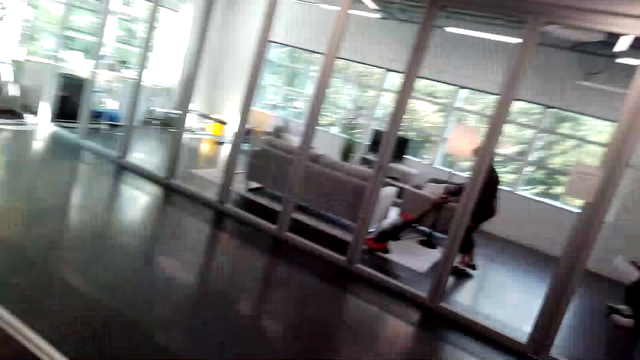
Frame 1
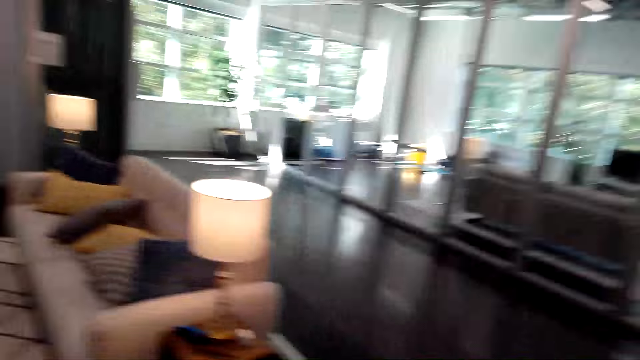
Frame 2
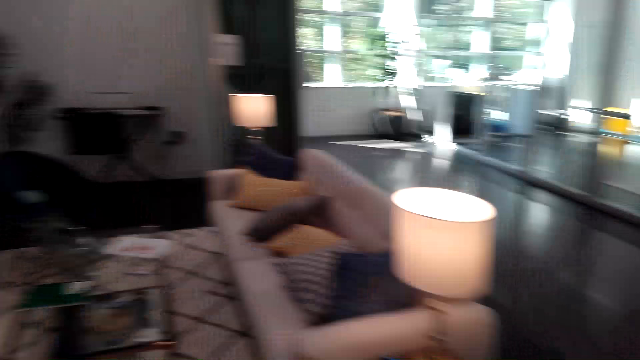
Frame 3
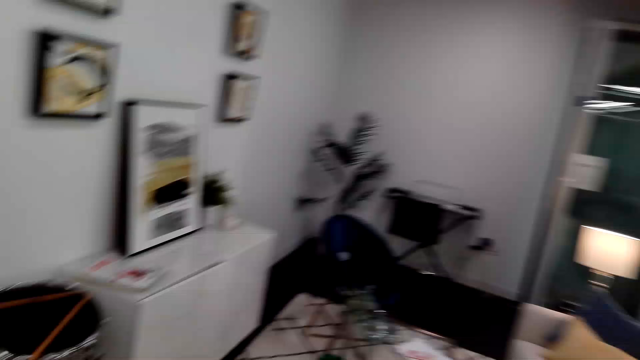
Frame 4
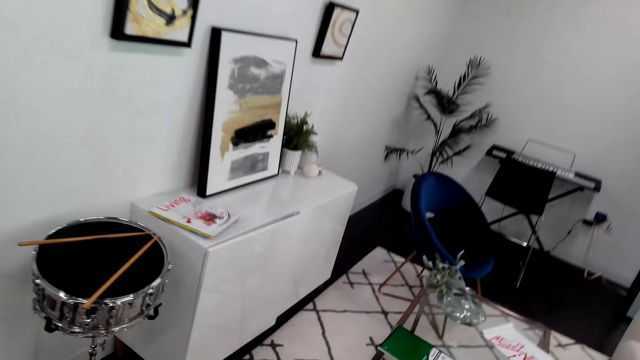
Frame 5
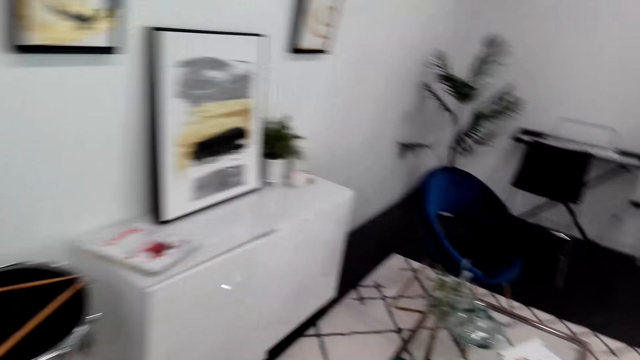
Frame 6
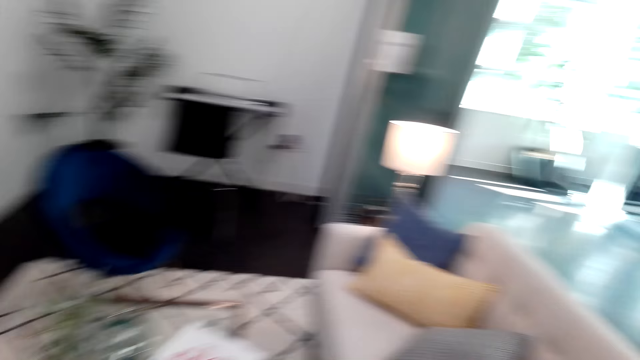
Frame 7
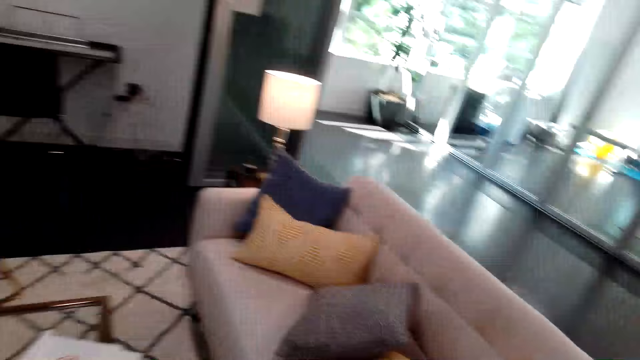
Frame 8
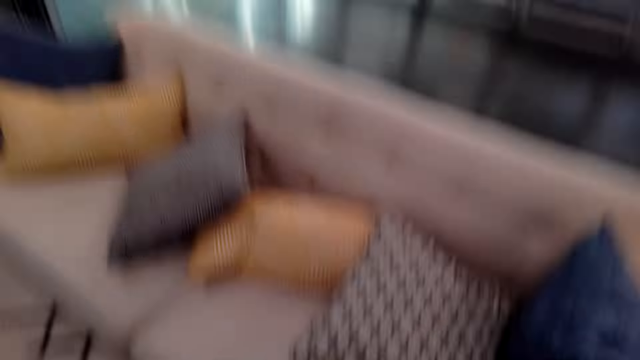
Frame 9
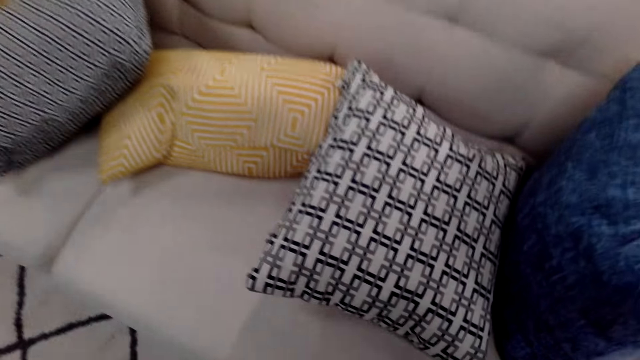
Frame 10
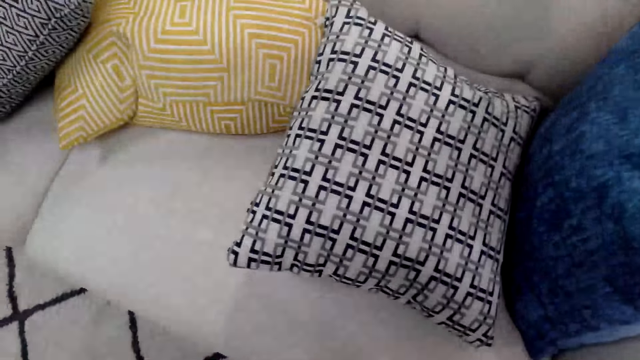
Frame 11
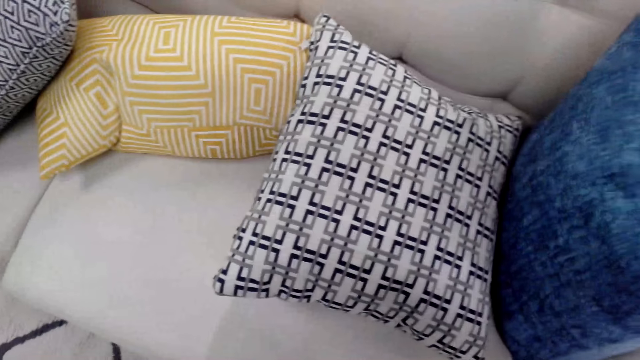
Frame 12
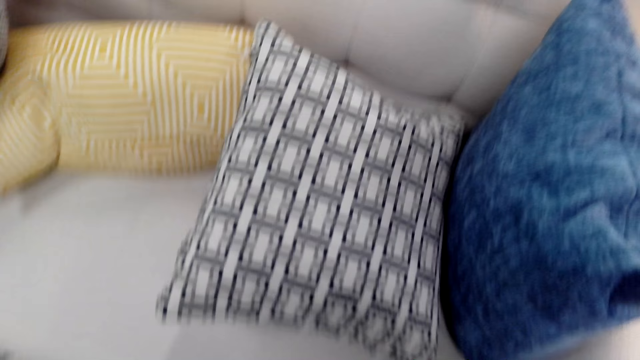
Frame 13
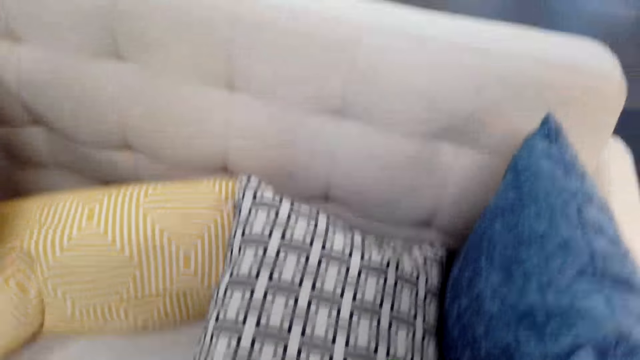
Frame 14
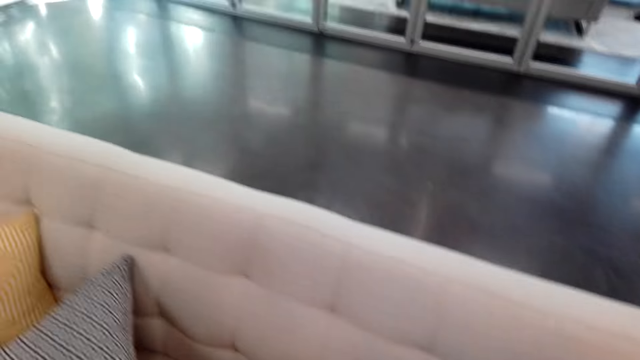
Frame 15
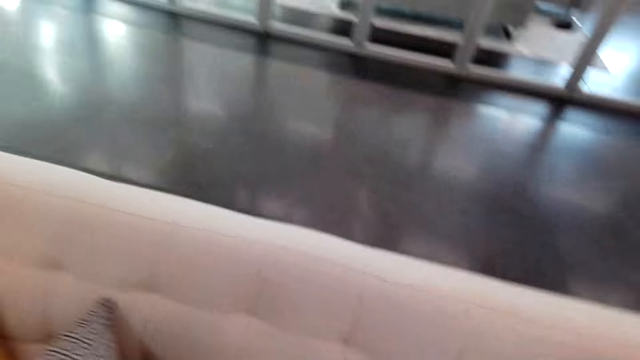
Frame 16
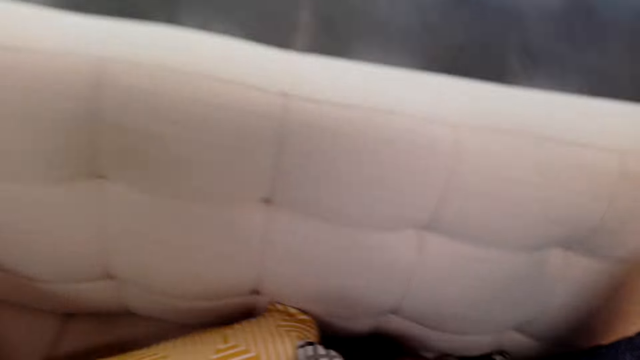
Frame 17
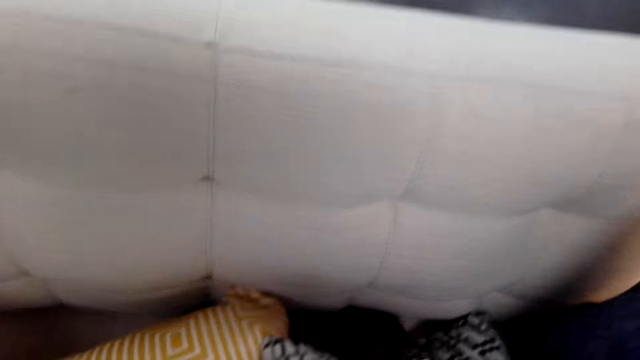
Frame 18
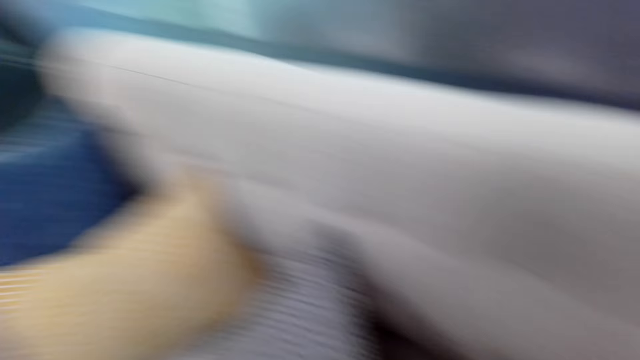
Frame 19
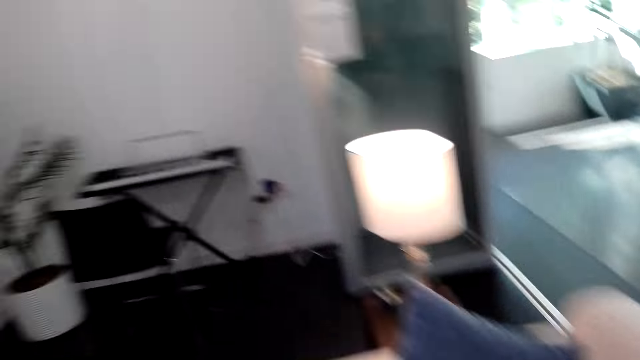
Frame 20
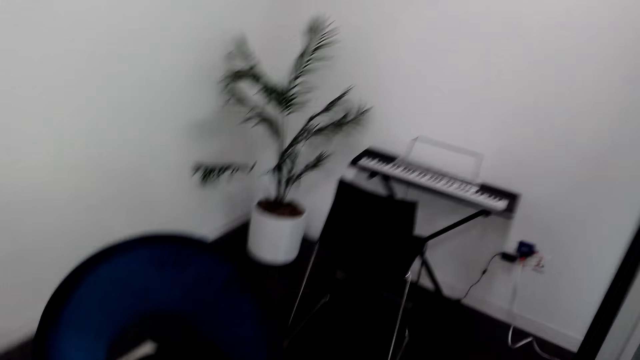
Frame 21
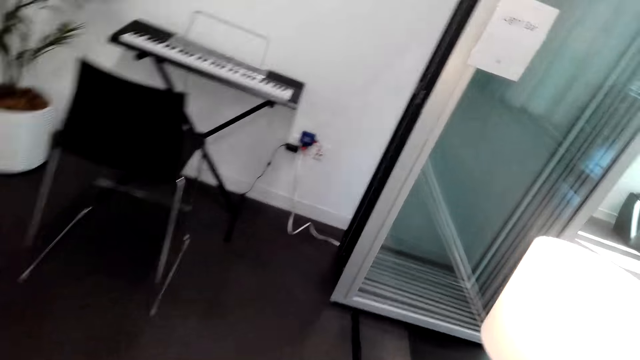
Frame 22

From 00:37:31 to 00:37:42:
The camera wearer walks around the room.

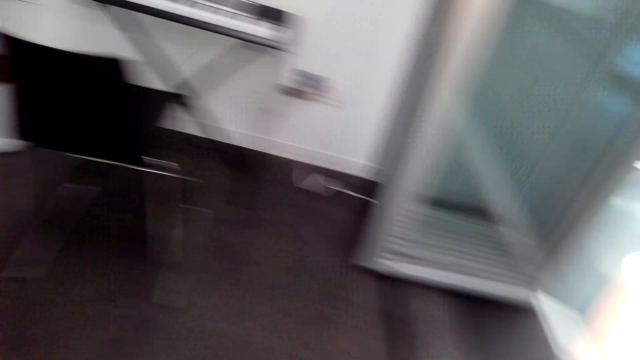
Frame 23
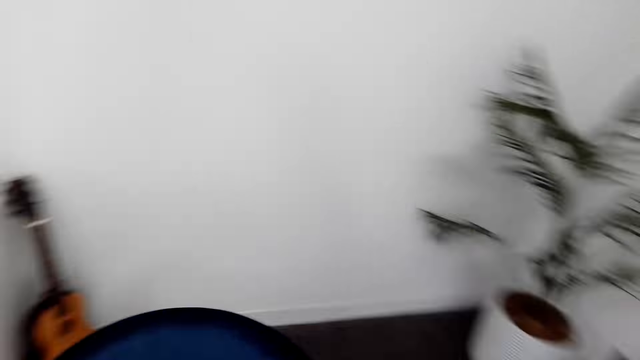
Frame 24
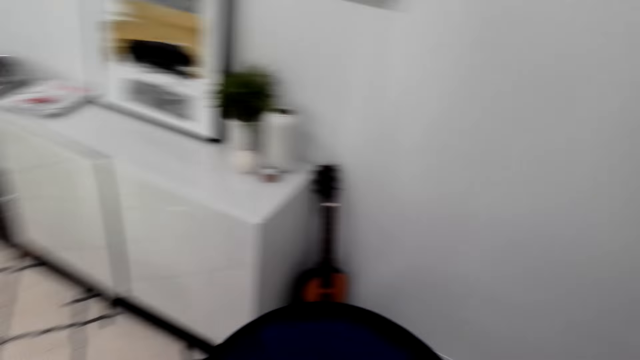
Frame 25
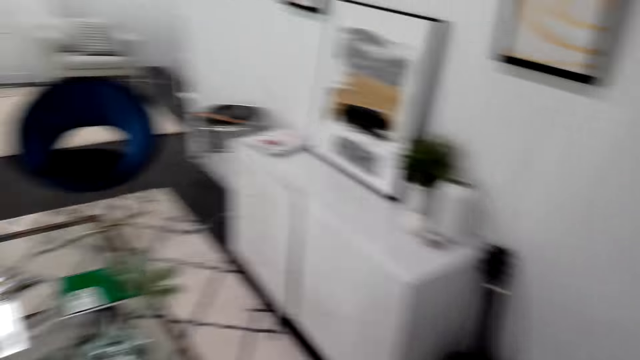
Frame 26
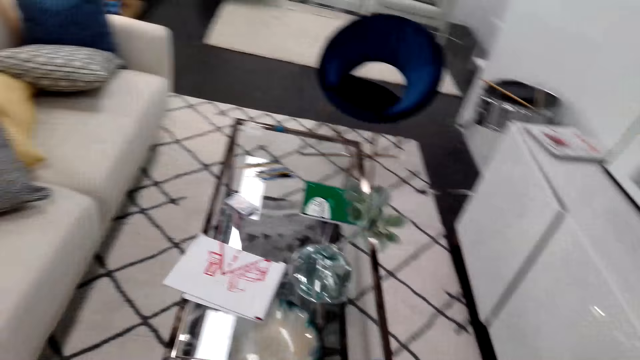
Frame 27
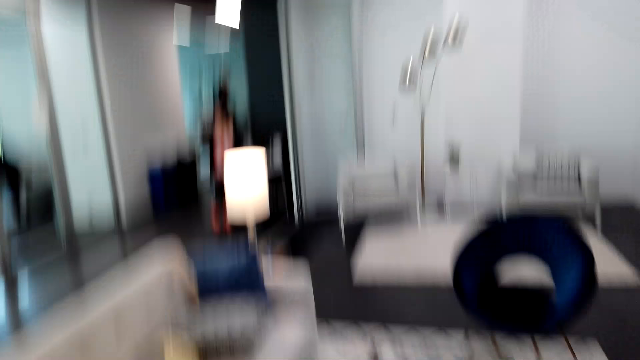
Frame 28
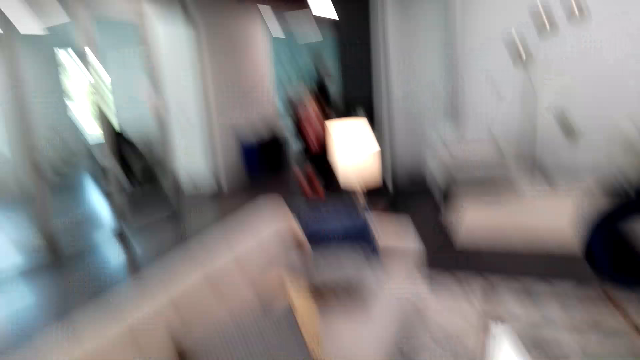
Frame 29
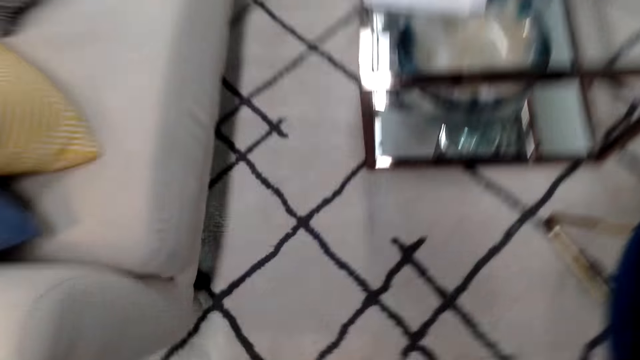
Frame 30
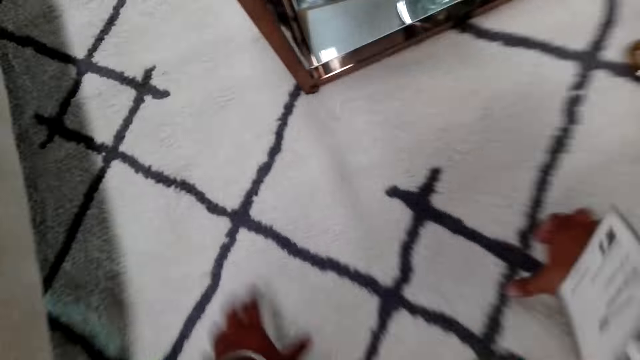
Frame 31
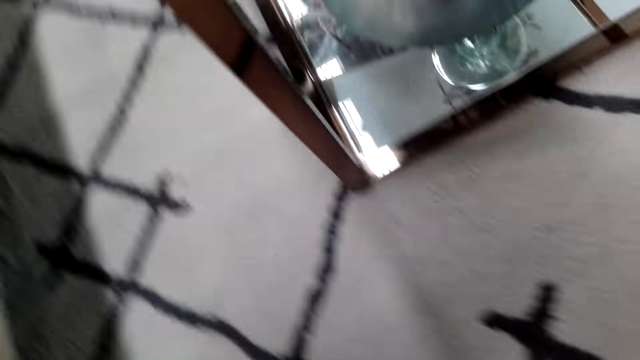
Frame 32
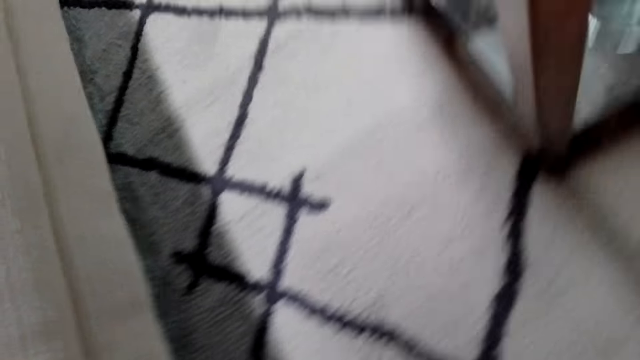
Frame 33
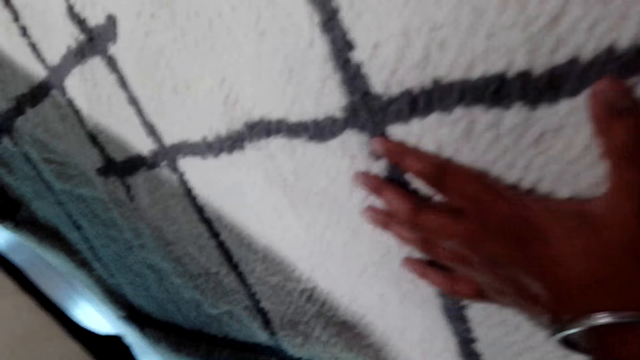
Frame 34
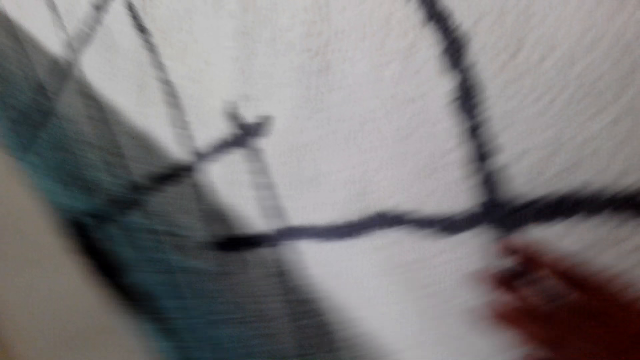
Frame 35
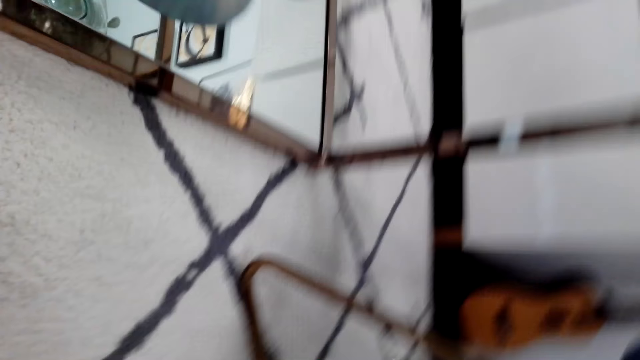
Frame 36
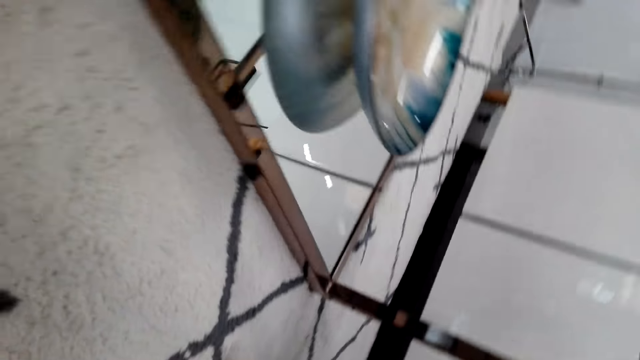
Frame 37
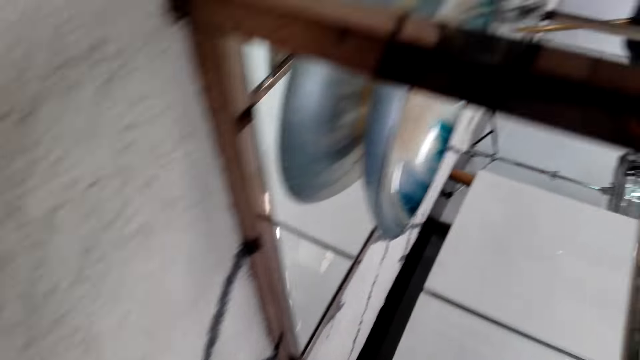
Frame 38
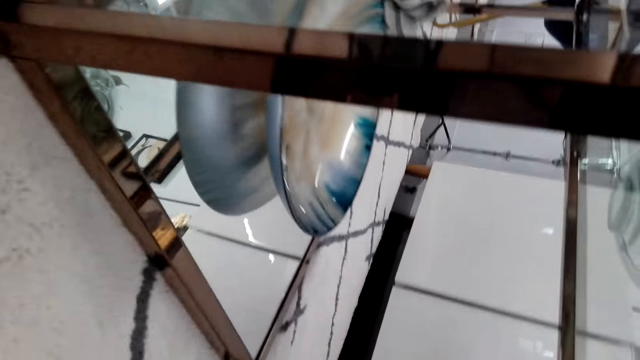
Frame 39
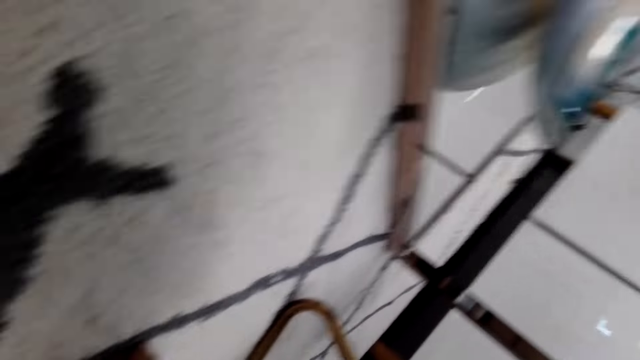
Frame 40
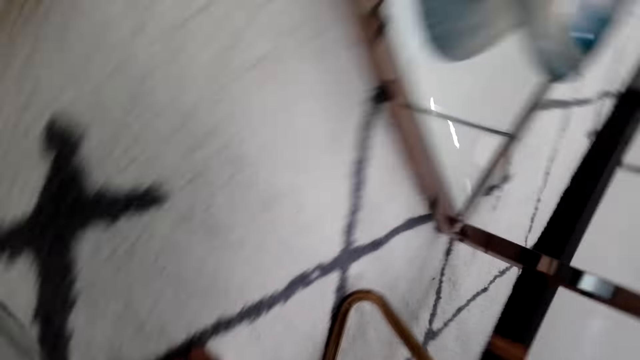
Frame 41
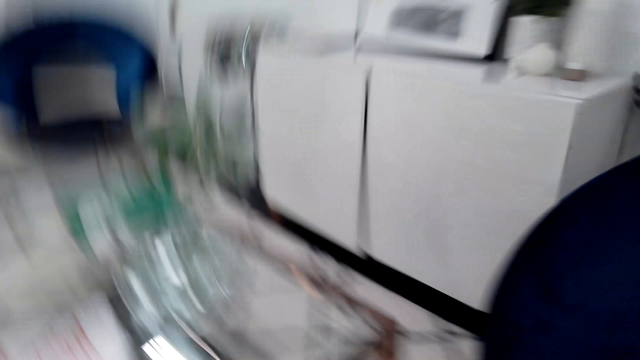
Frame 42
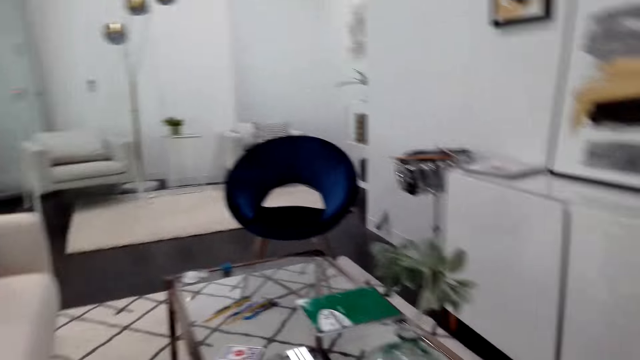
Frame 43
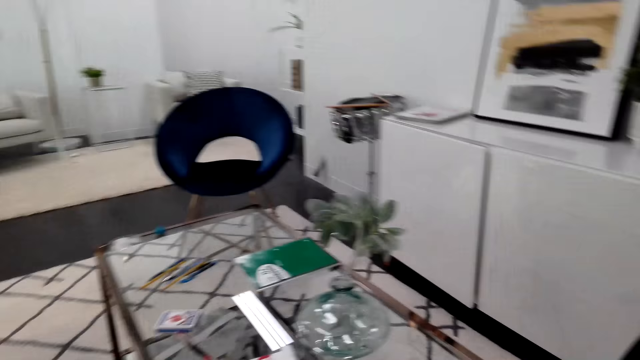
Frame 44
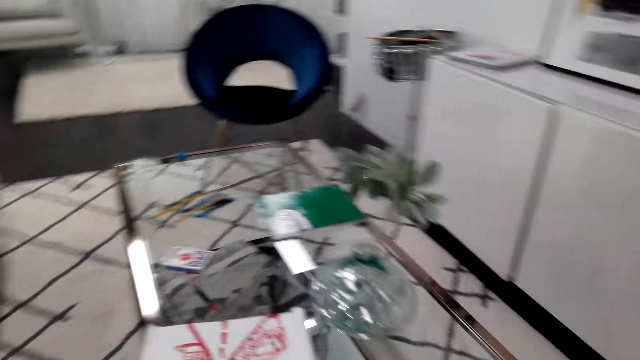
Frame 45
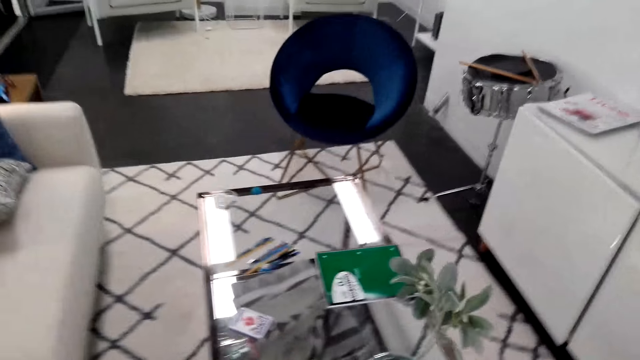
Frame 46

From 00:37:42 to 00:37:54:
A lady sits on a chair. A man sits in the other room. Another man walks around the room. The camera wearer bends.
